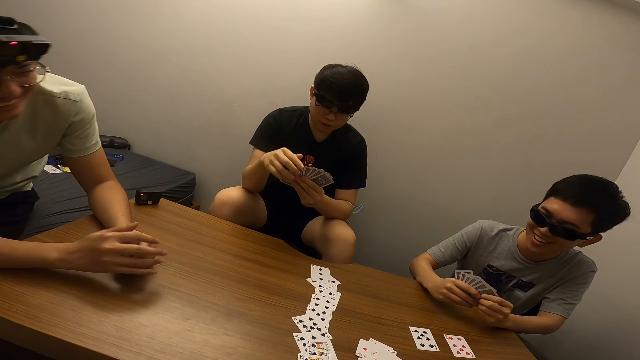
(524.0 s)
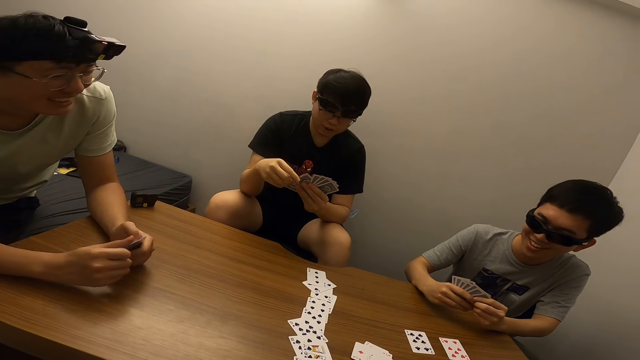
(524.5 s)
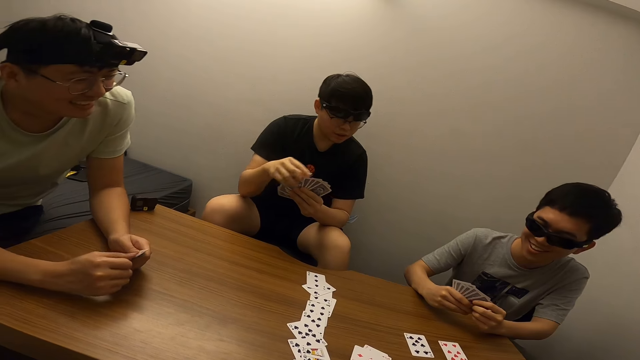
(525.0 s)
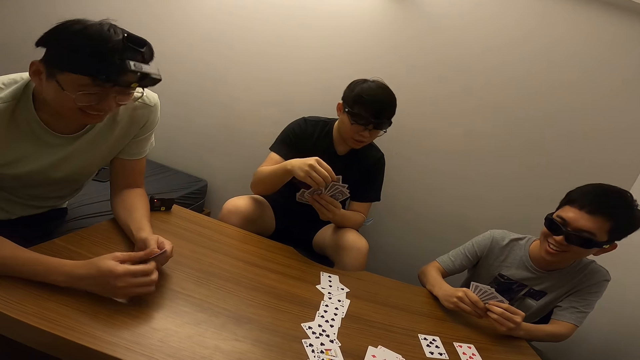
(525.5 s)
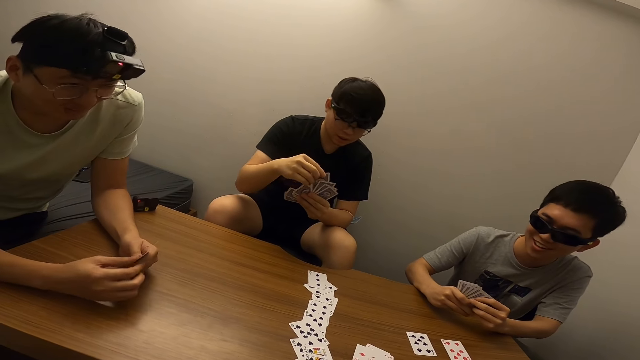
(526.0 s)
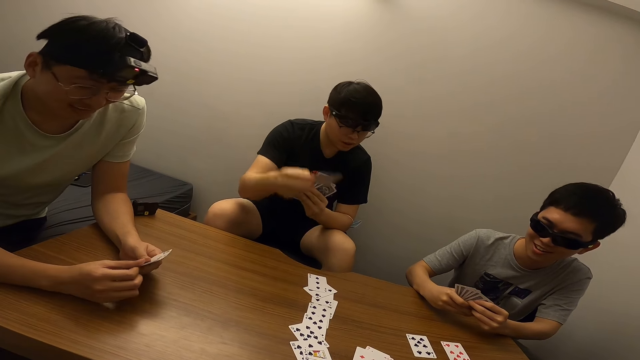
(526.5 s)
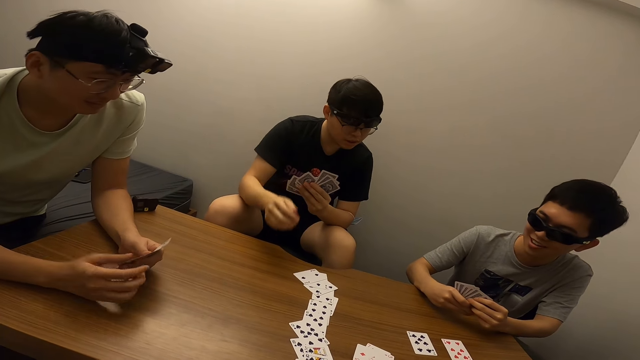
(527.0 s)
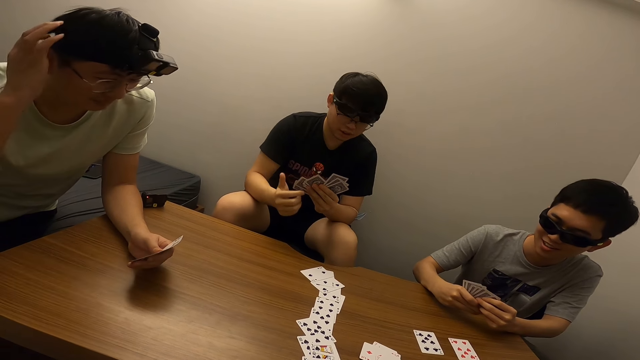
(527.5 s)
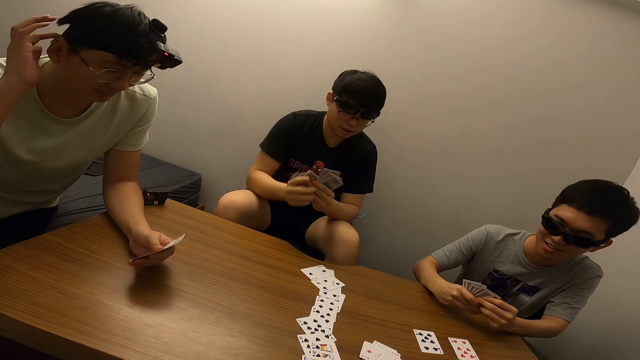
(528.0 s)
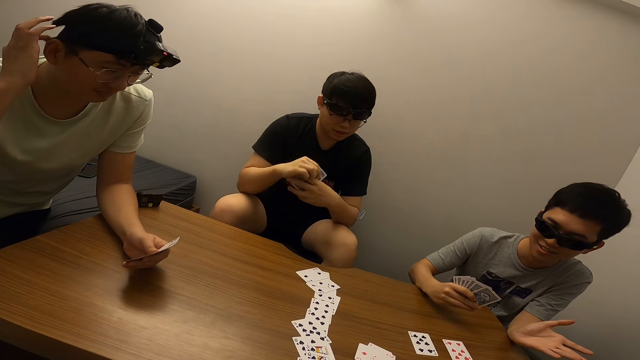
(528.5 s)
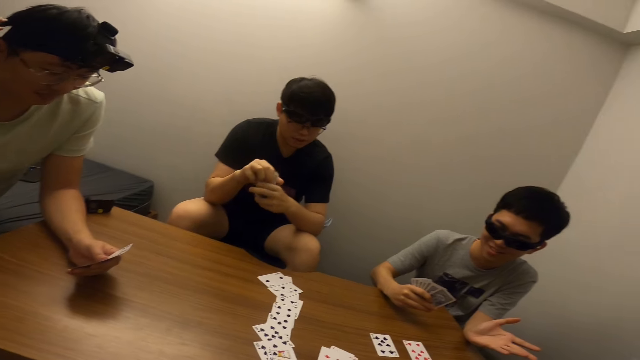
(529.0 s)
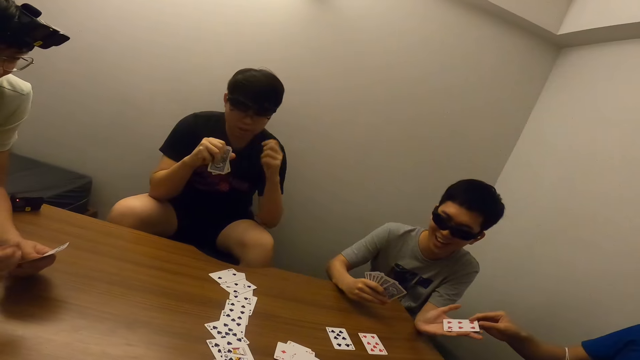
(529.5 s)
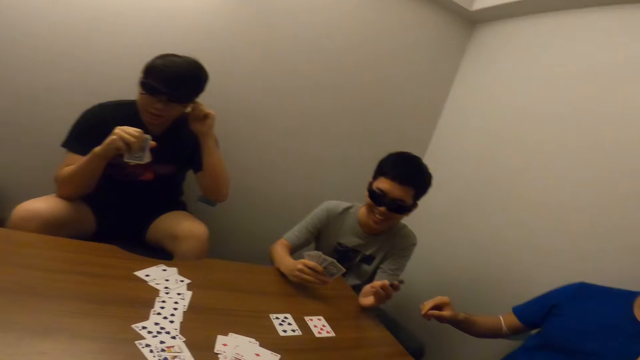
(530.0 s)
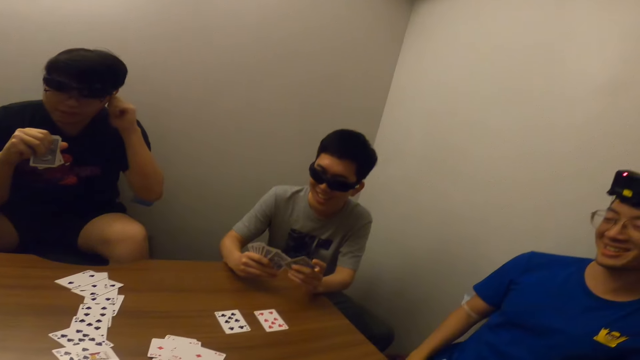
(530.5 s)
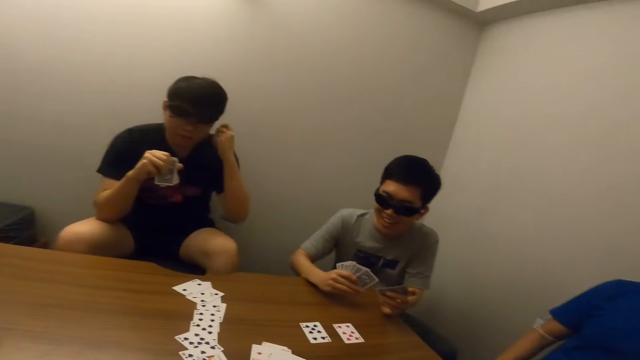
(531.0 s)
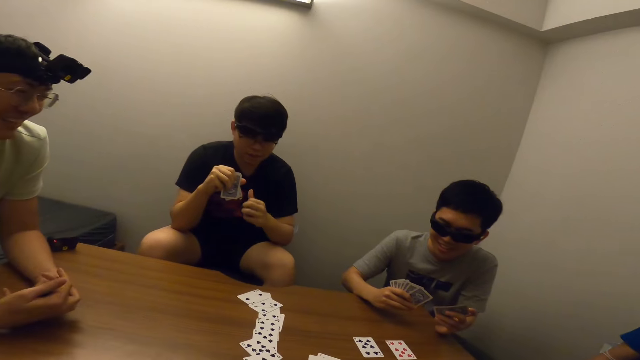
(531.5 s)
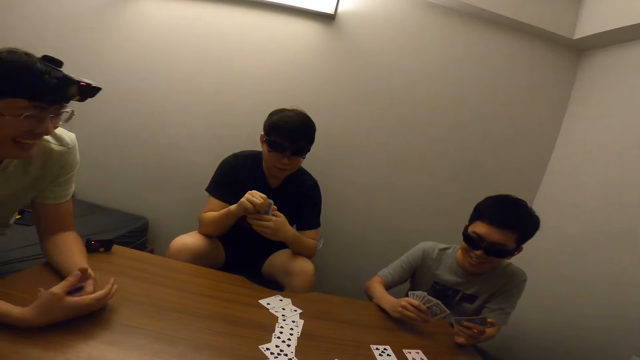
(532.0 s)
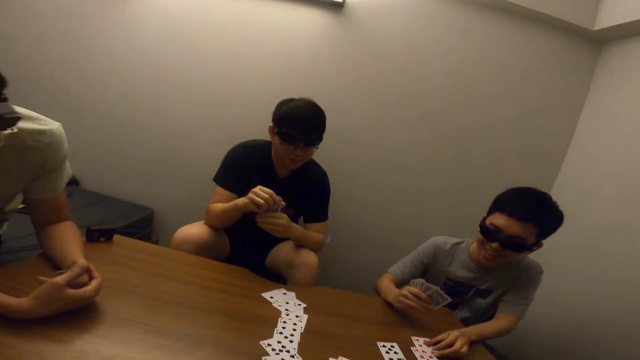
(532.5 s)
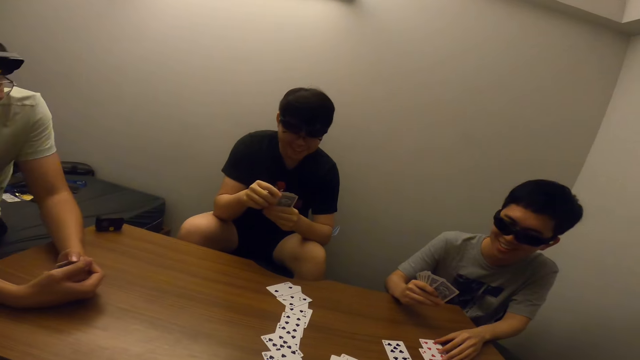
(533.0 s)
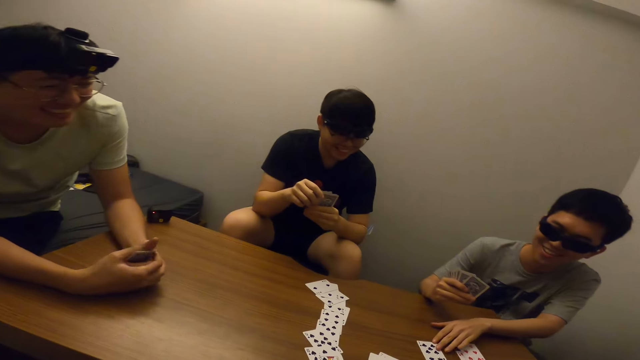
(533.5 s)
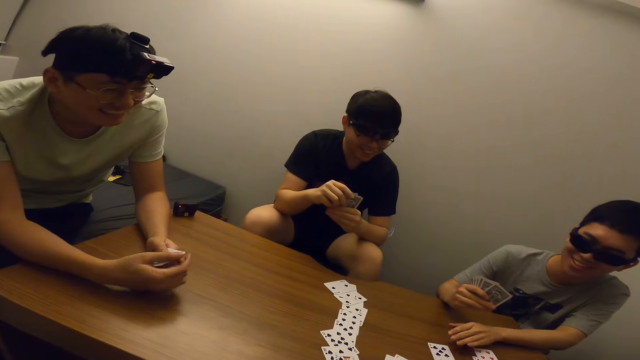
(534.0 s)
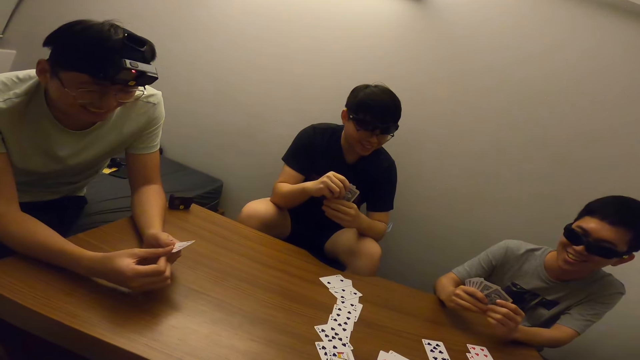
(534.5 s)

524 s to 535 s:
A man places the card in his right hand on the table. Another man scratches his head with his right hand. A third man stretches his left hand towards a fourth man. The fourth man passes the card in his right hand to the third man. The third man places the card in his left hand on the table and adjusts the cards on the table with his left hand.

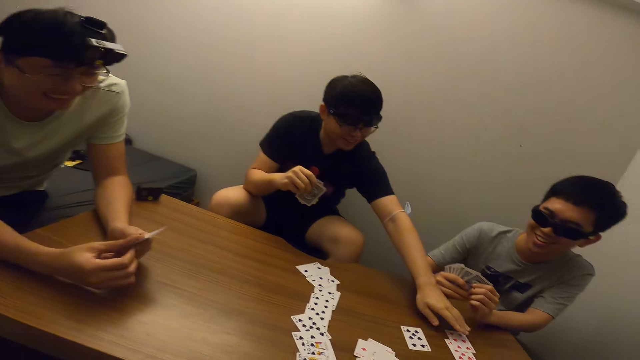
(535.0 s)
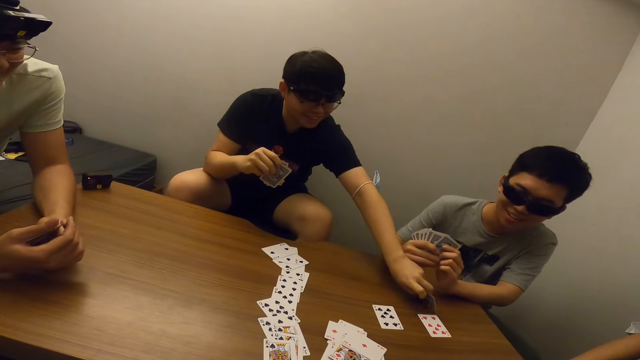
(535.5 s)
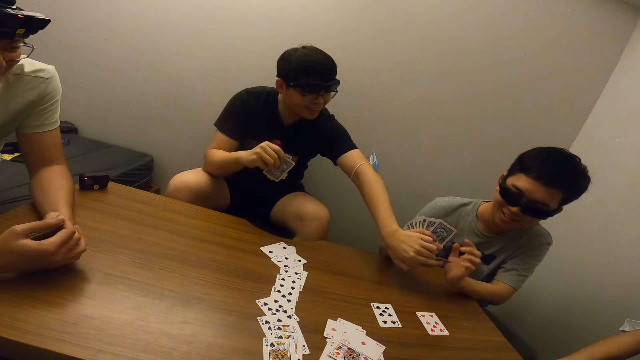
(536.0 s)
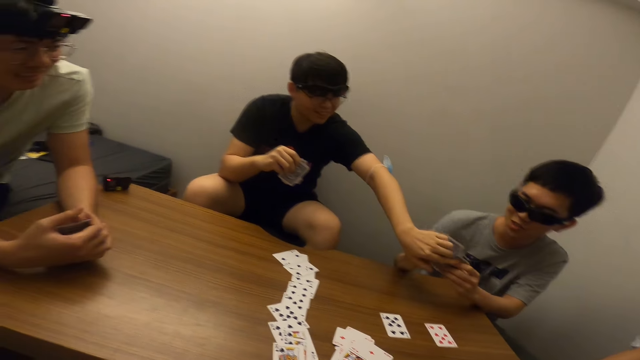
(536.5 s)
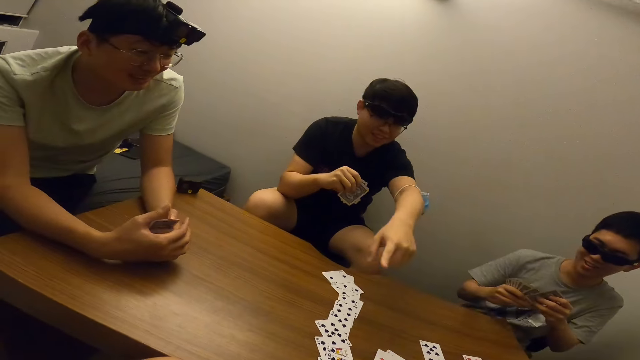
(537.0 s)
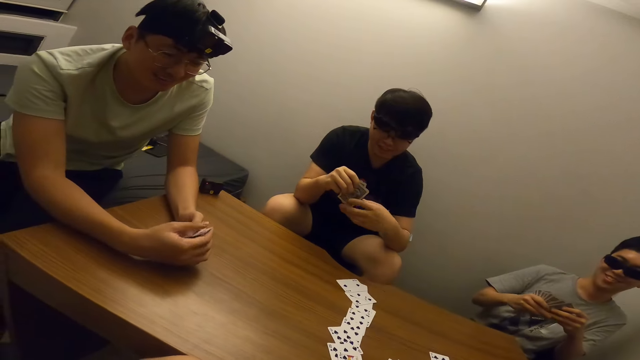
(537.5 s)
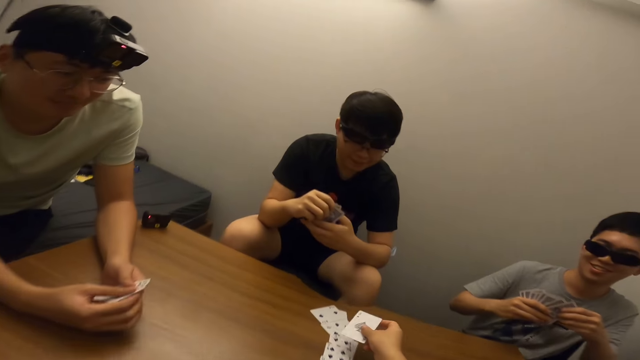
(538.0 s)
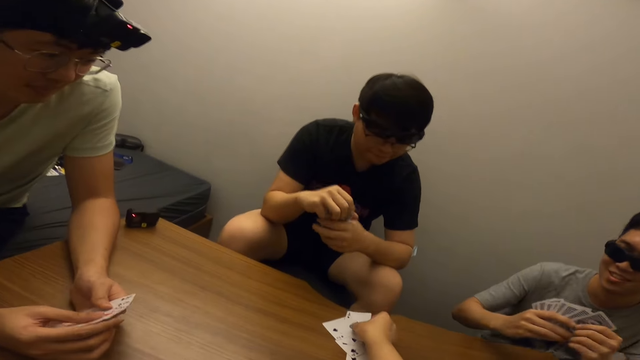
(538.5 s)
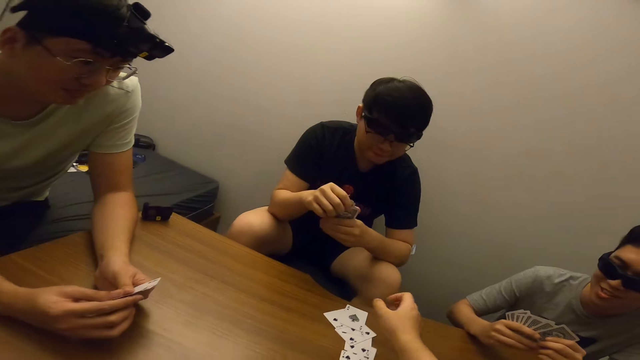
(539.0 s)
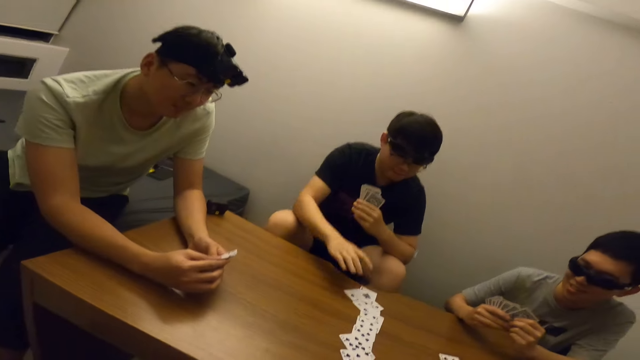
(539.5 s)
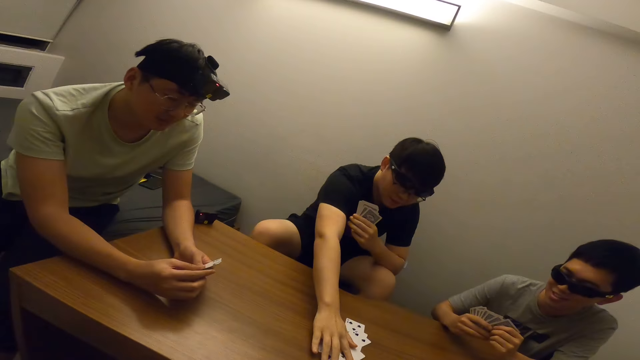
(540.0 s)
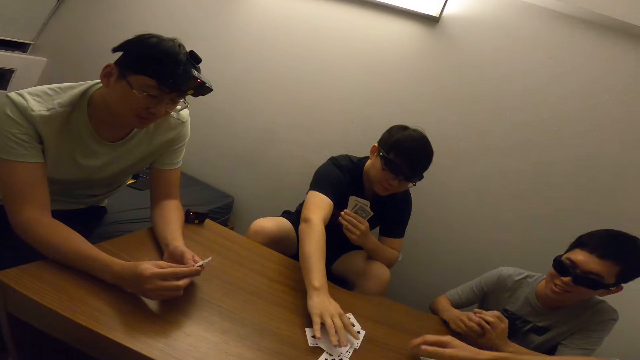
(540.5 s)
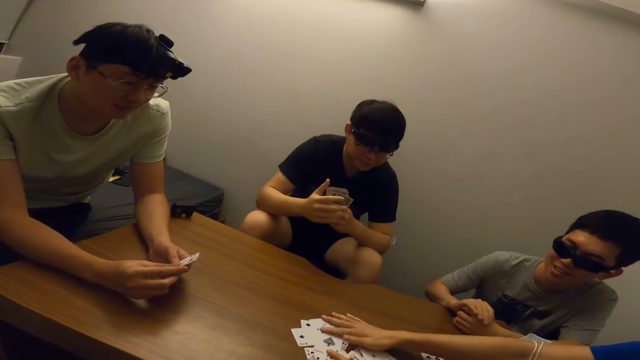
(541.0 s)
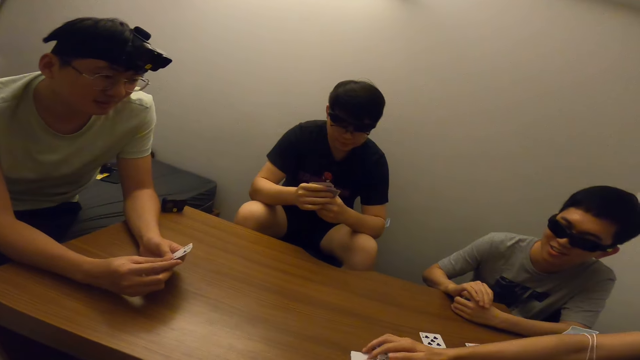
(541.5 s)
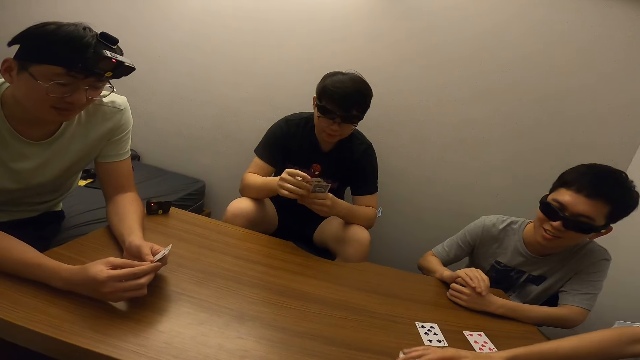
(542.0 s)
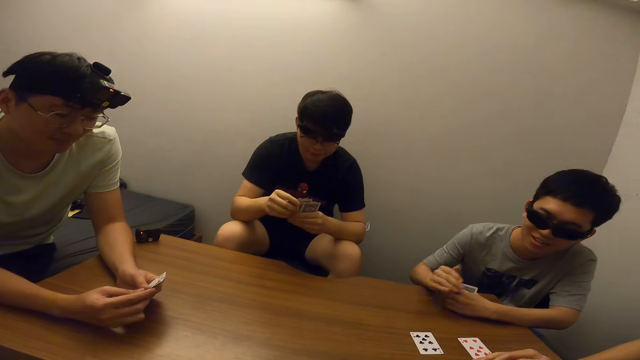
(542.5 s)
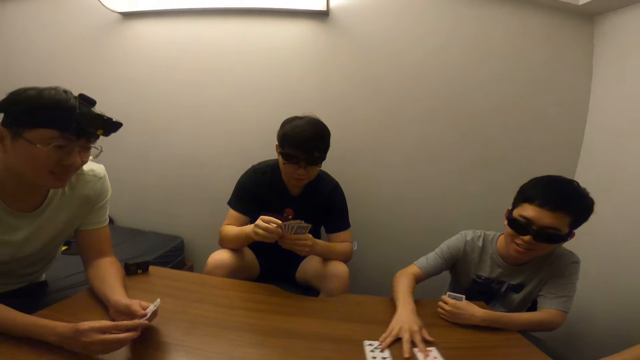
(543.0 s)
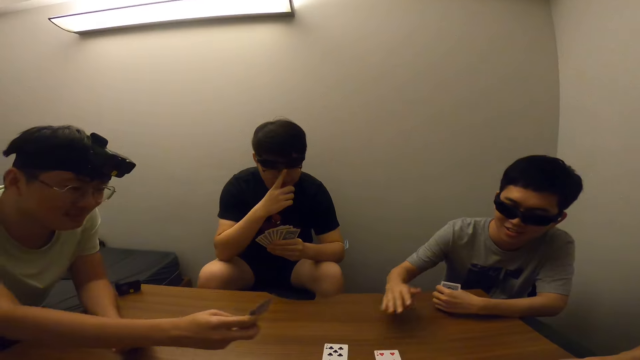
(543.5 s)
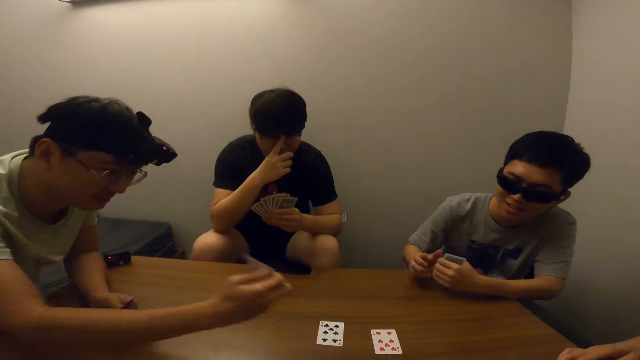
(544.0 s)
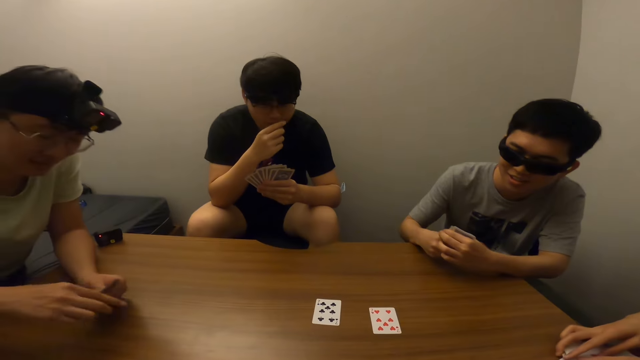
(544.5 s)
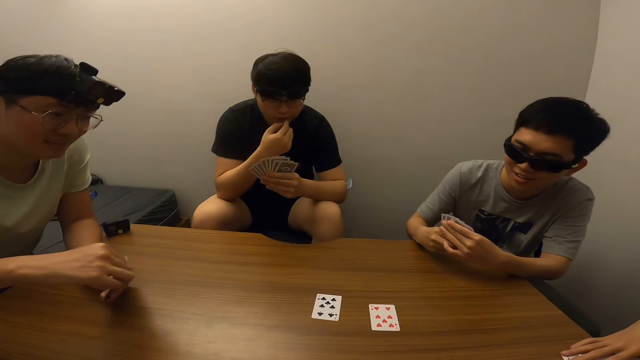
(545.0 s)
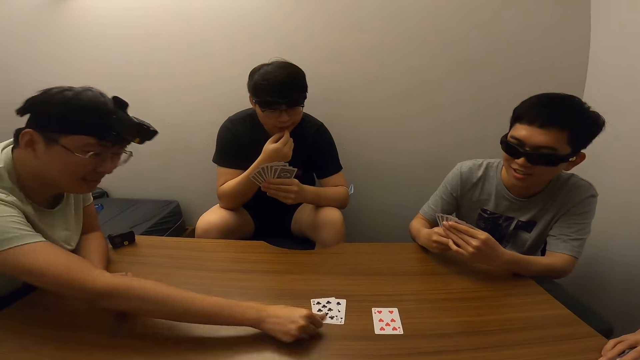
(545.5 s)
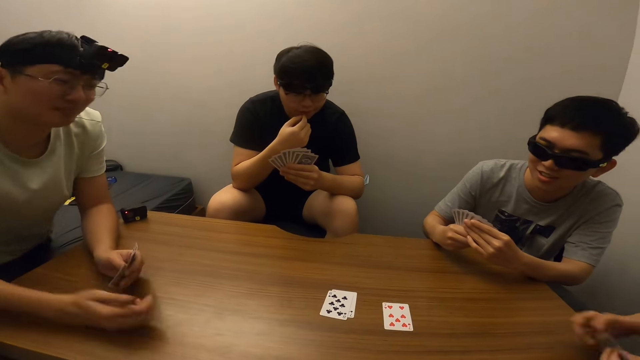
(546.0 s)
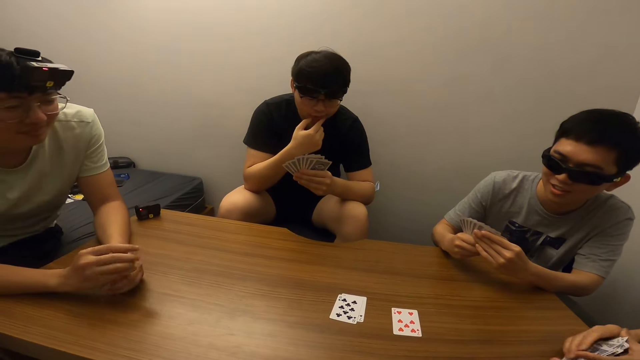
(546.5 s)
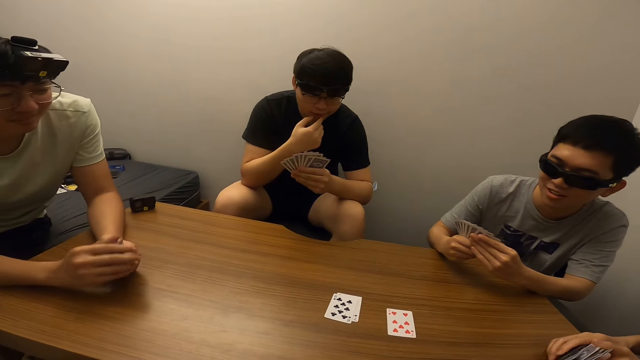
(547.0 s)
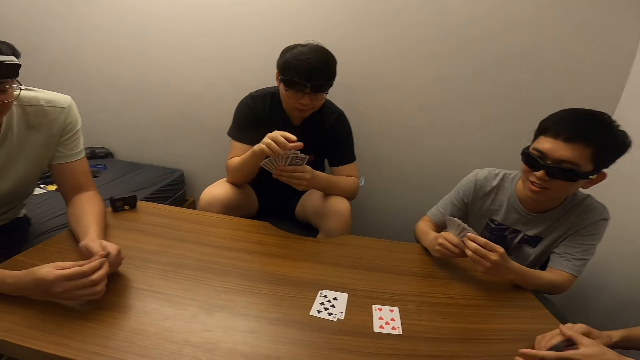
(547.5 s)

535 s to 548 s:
A man picks up the card from the table with his left hand. The man passes the card in his left hand to another man. The camera wearer places the card in his right hand on the table. The first man moves the cards on the table with his right hand. A third man moves the cards on the table with his right hand. The second man moves the cards on the table with his right hand. A fourth man places the card in his left hand on the table.
